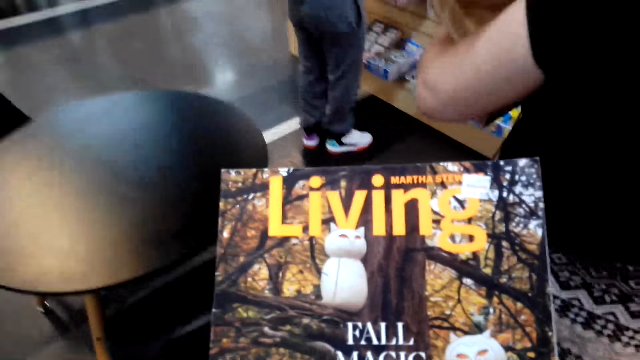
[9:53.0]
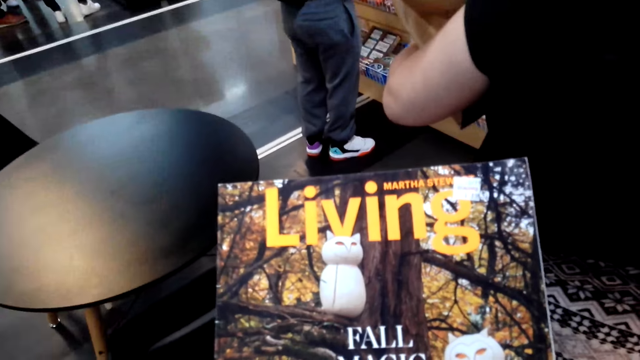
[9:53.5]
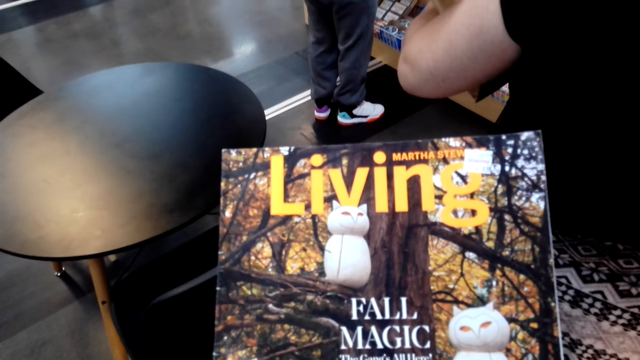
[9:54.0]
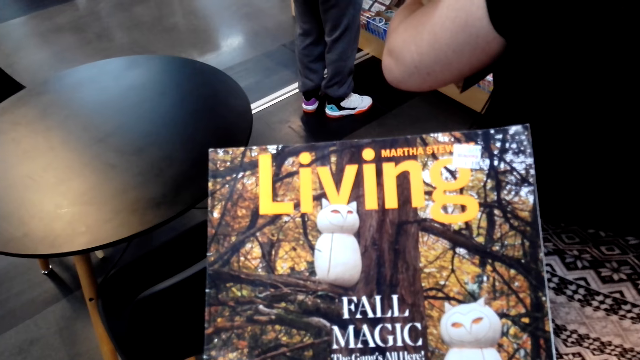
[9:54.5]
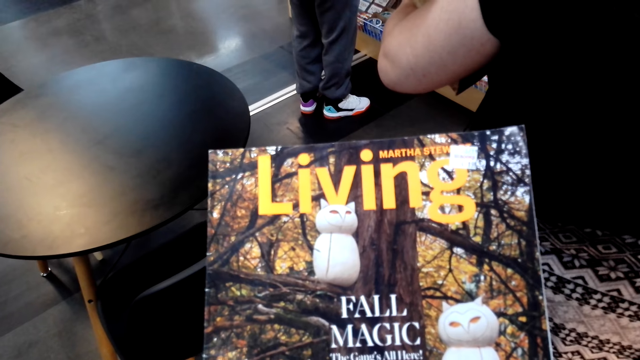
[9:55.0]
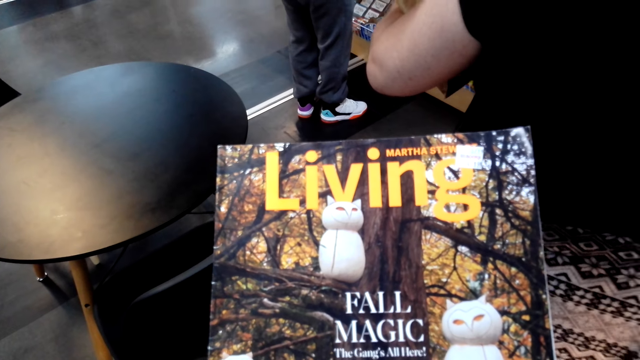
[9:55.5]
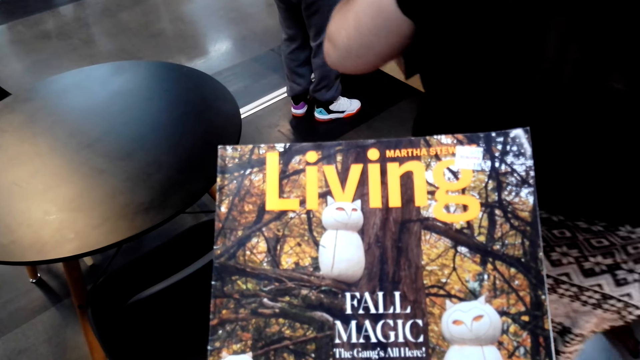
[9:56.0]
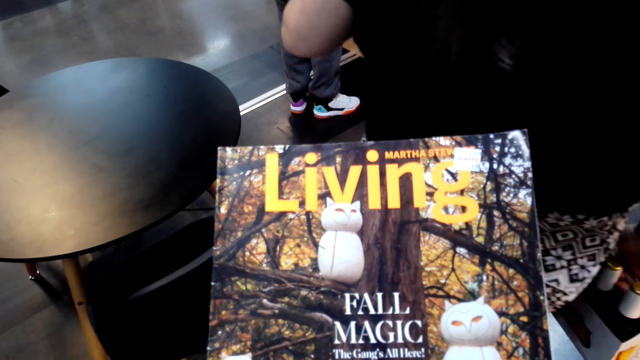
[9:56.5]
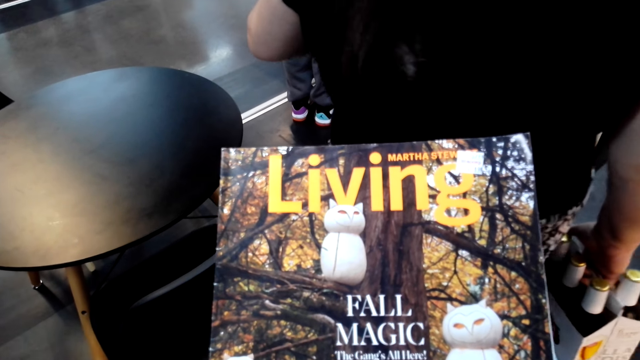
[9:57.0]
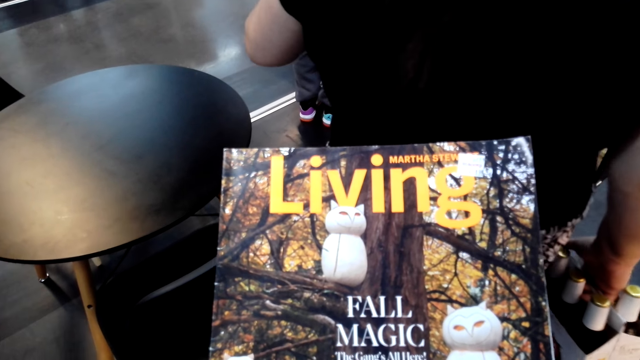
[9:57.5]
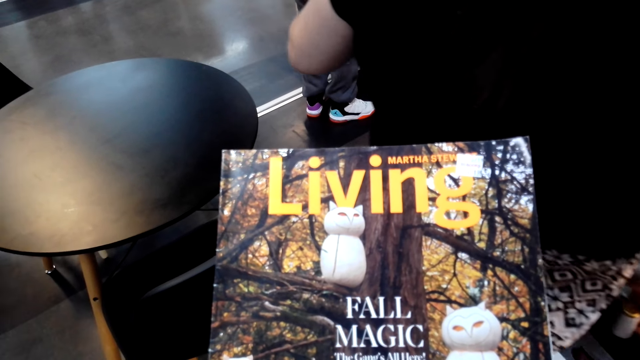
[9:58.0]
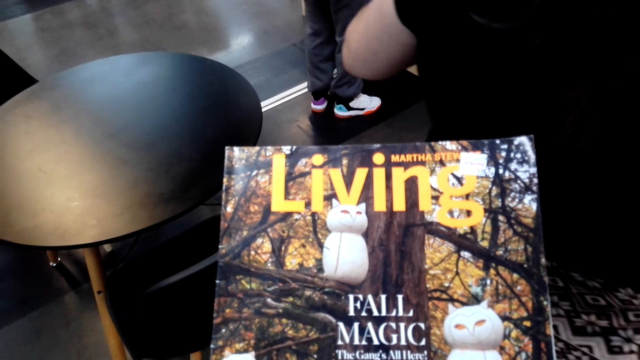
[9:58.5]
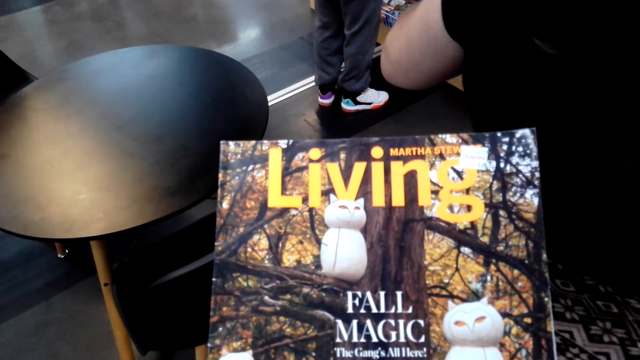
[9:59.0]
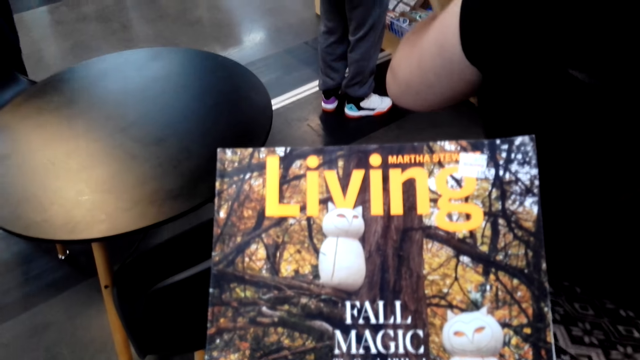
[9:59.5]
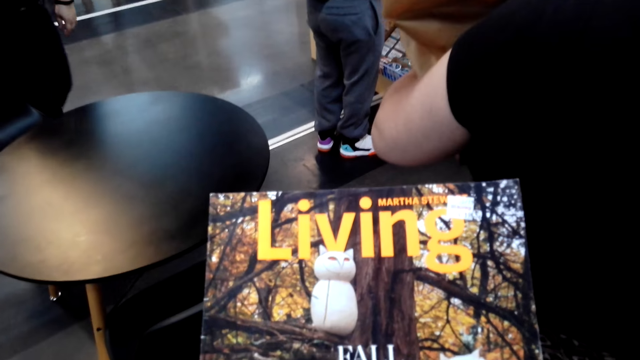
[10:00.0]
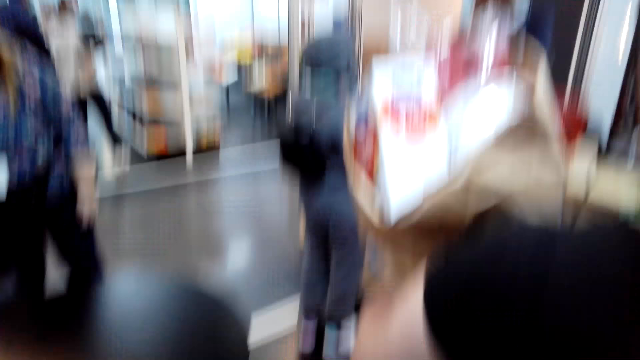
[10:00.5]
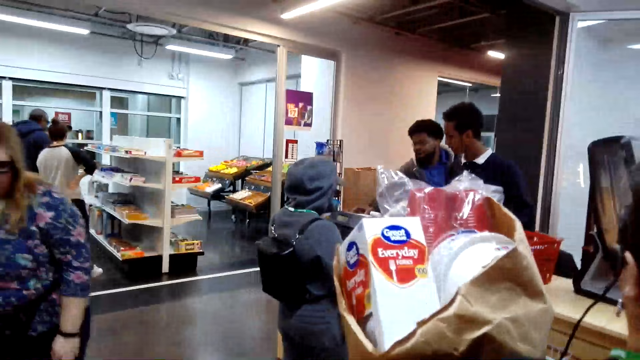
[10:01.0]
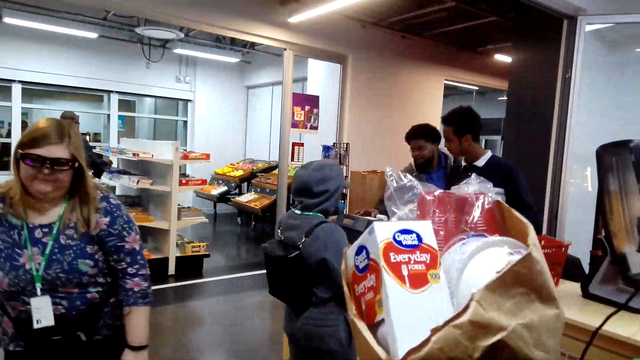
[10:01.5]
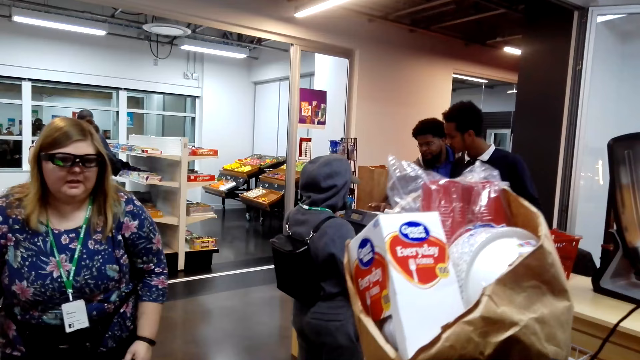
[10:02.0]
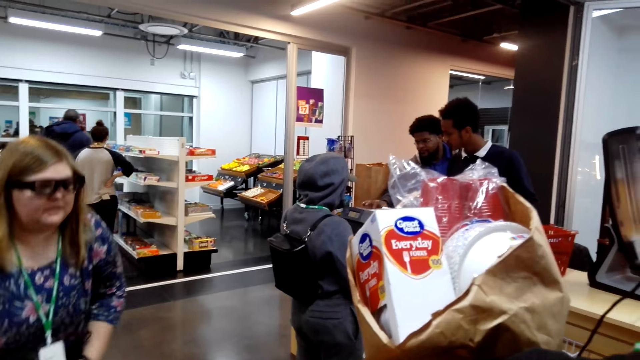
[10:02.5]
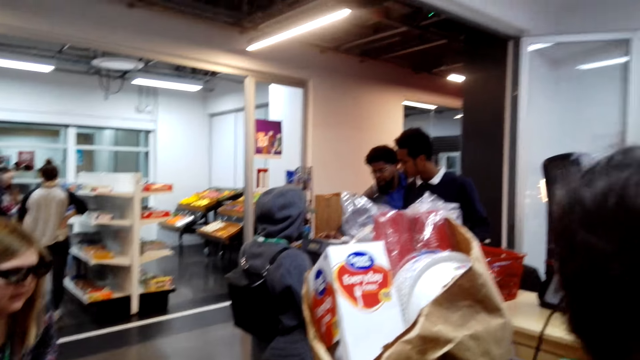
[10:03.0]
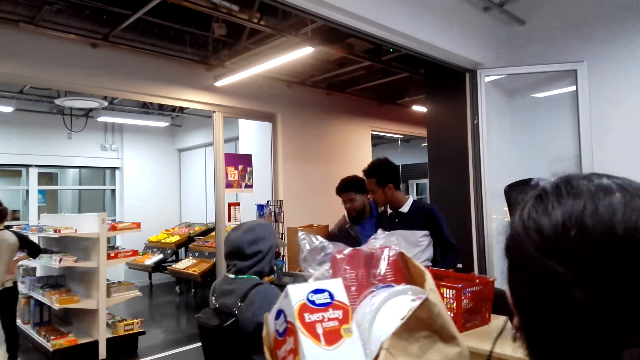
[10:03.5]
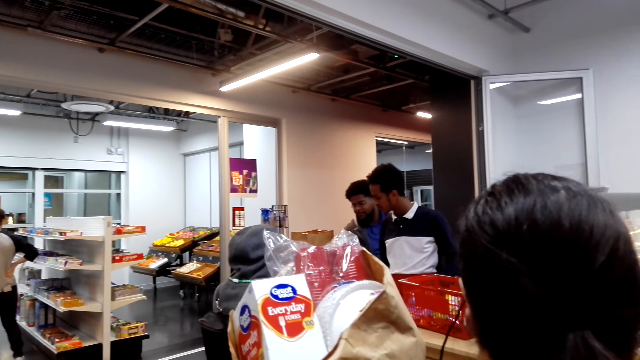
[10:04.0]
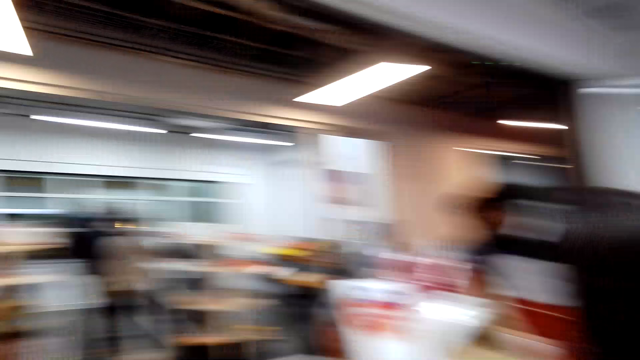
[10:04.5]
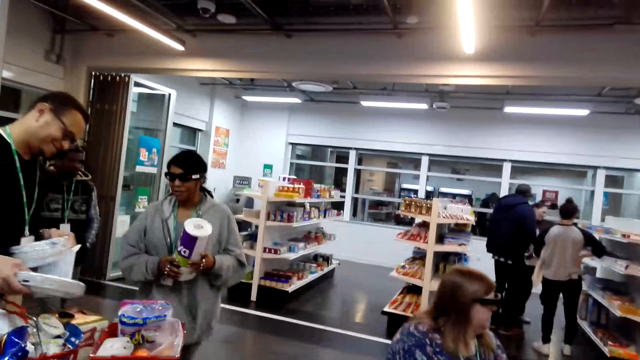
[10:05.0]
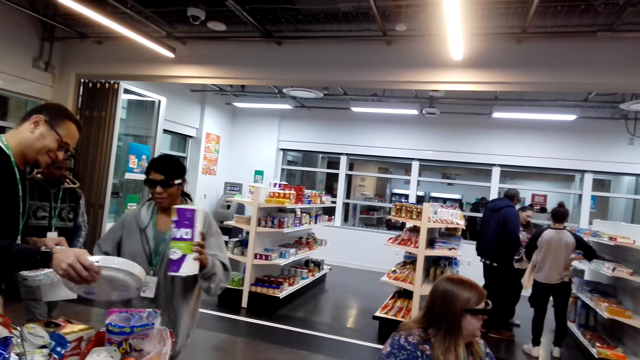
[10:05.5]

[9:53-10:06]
The camera wearer looks around the supermarket.

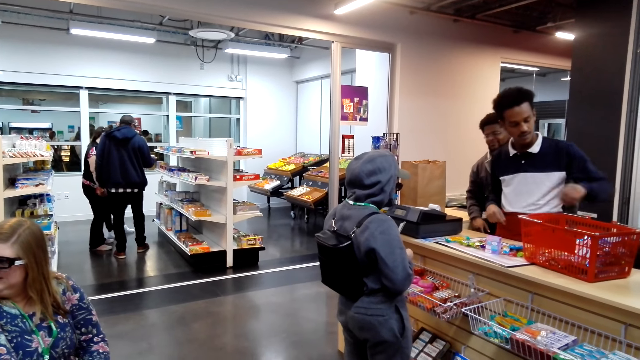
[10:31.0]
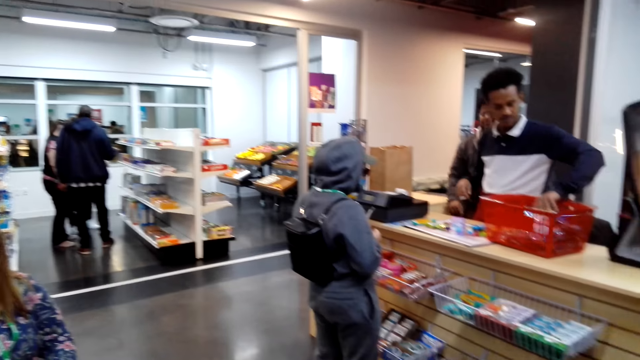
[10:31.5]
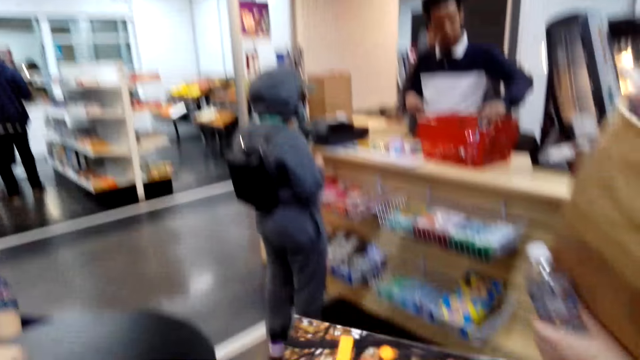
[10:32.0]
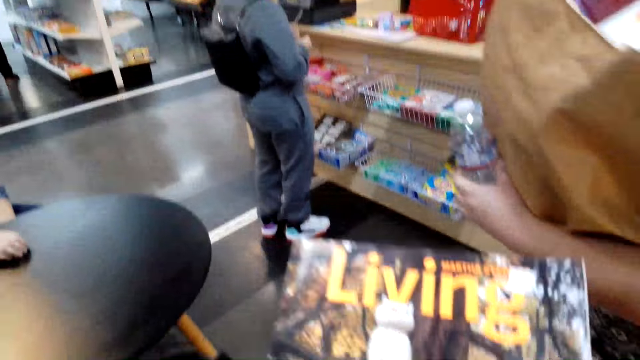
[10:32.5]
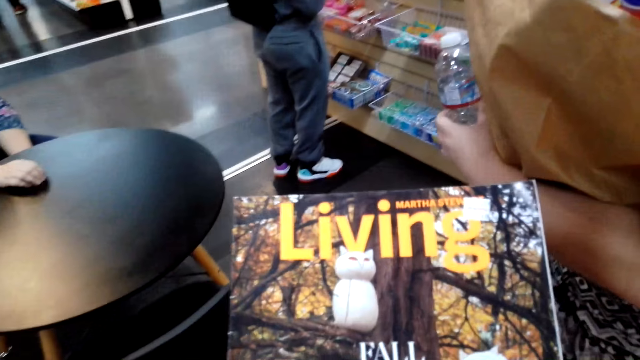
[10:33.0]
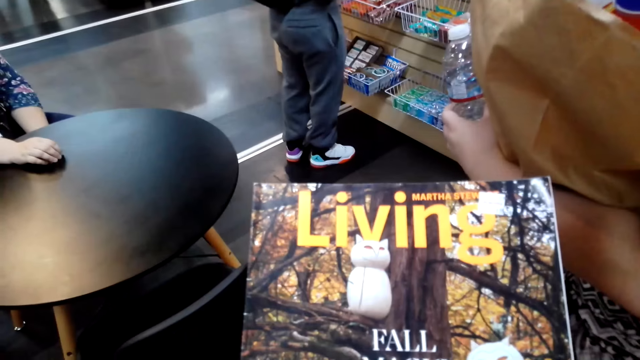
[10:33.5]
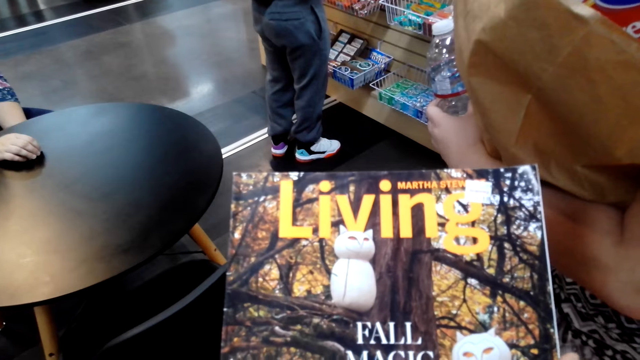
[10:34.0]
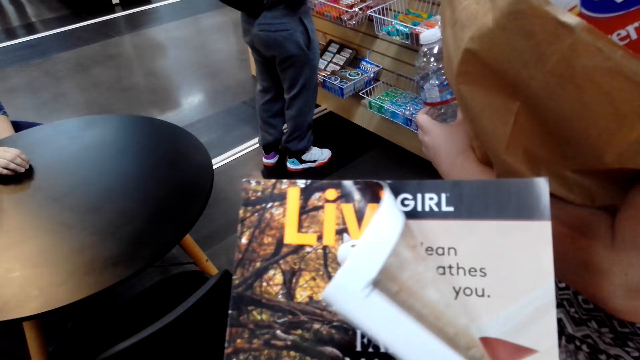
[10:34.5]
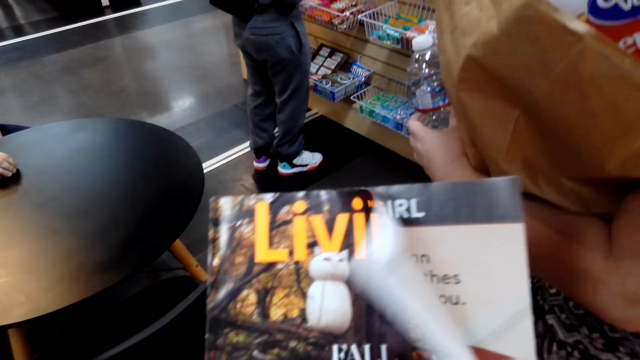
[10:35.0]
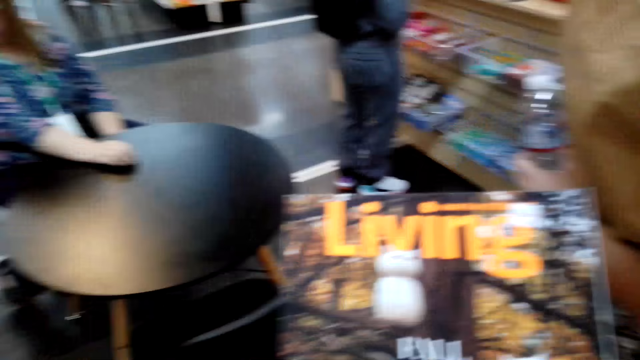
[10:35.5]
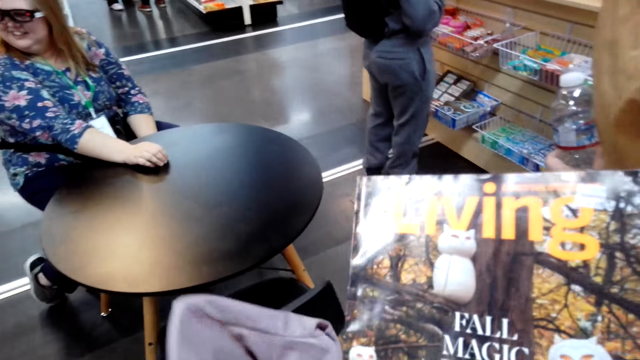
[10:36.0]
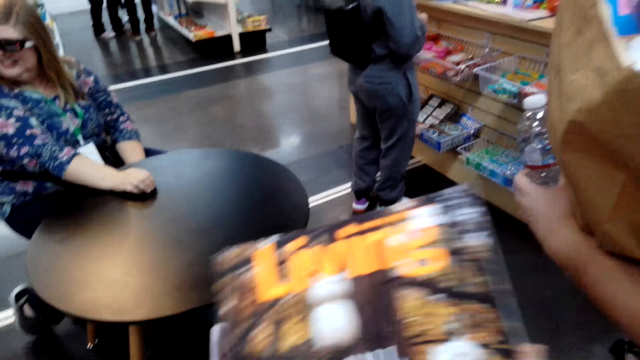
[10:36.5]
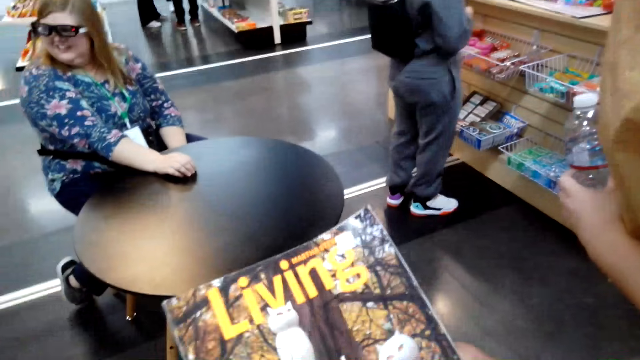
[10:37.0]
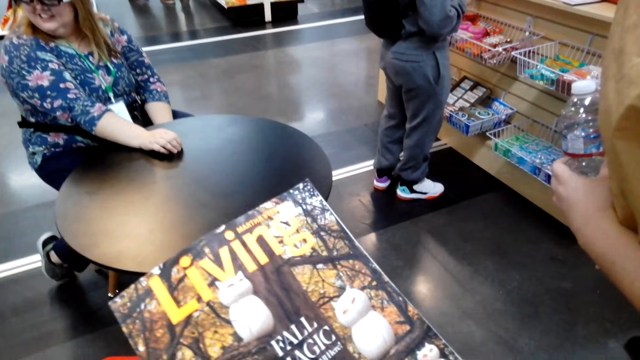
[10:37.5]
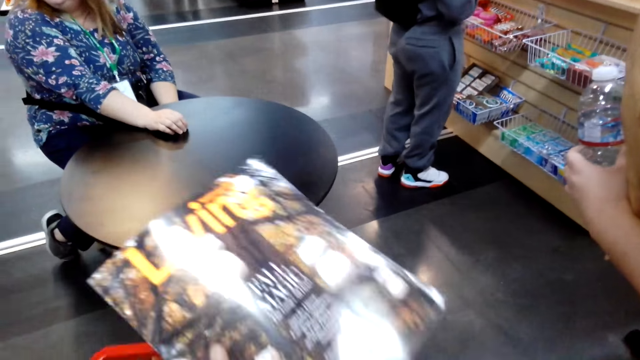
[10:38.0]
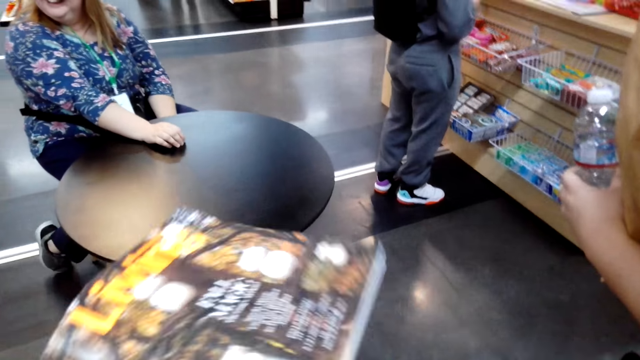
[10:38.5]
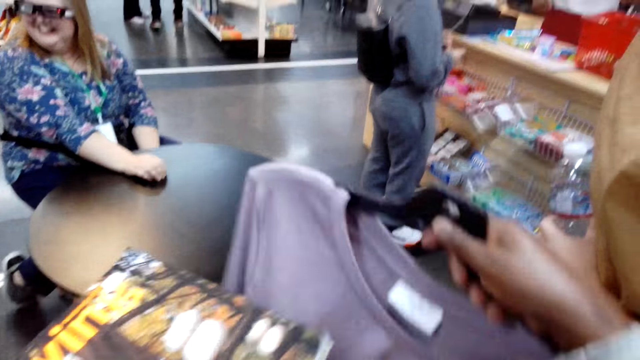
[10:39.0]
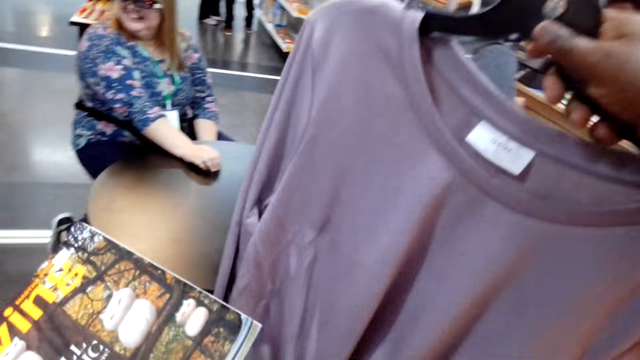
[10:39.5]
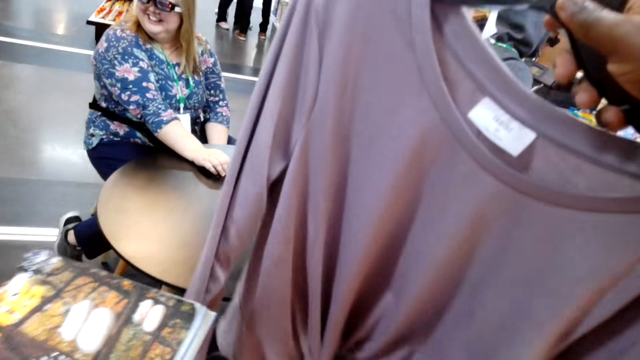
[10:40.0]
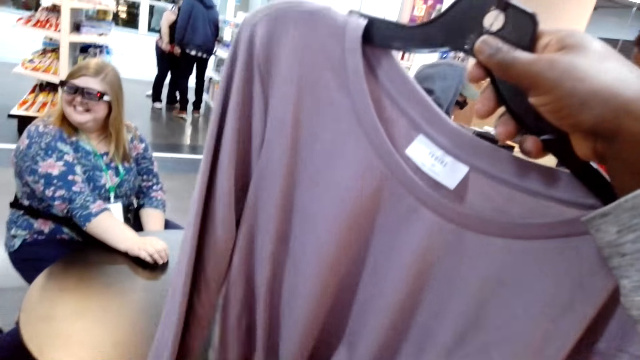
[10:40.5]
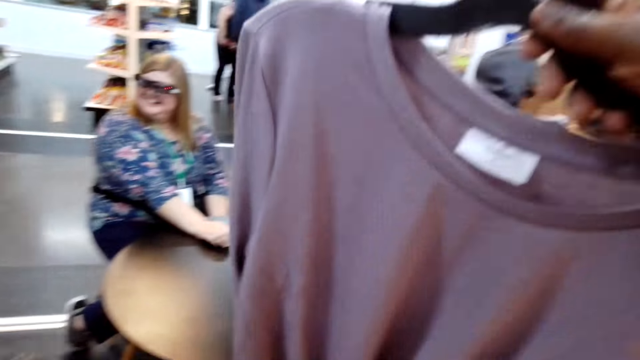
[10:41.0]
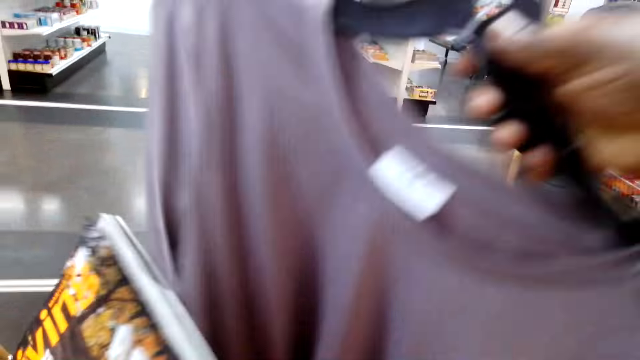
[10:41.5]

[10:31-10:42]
The camera wearer views the magazine. They open the magazine. They fold a magazine page. They adjust a shirt. They transfer the magazine to the left hand. They lift the shirt using the right hand.
